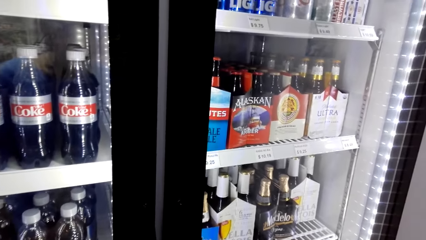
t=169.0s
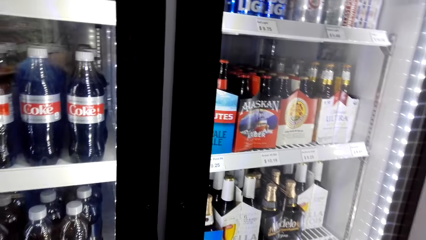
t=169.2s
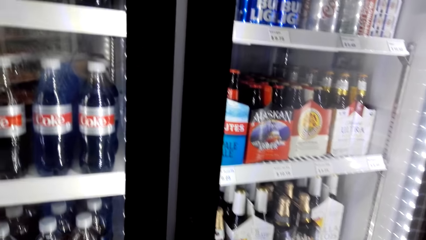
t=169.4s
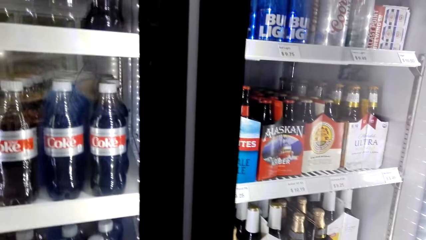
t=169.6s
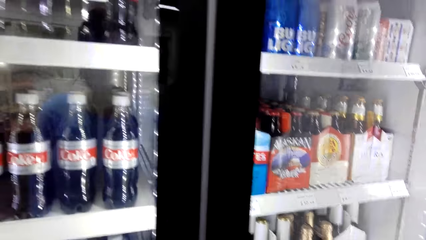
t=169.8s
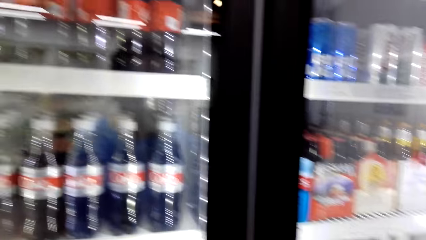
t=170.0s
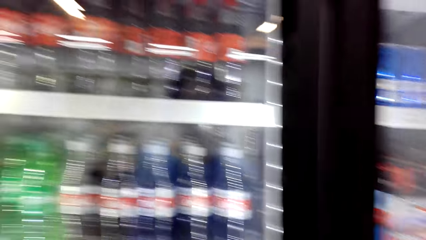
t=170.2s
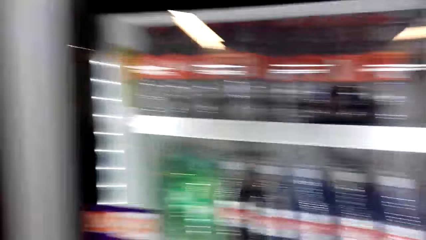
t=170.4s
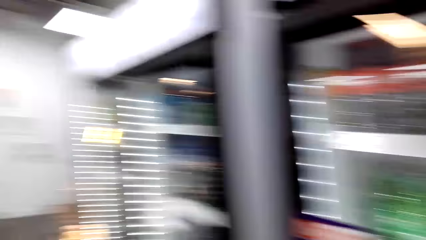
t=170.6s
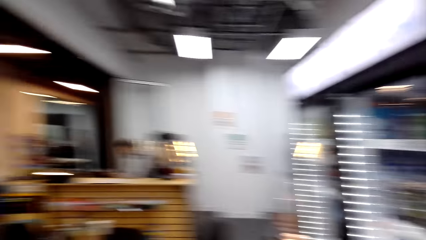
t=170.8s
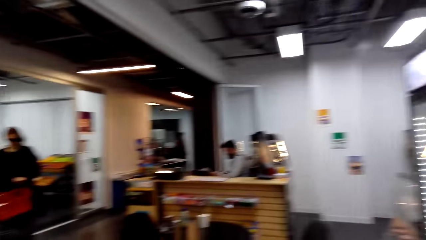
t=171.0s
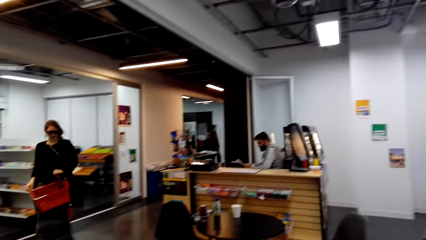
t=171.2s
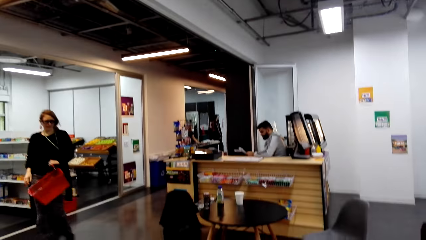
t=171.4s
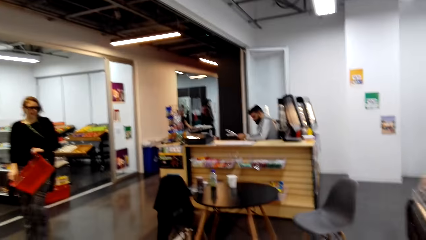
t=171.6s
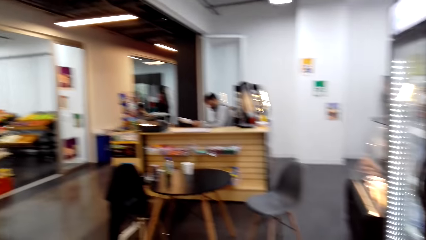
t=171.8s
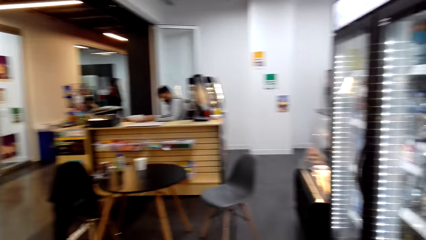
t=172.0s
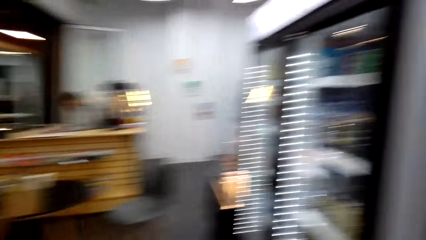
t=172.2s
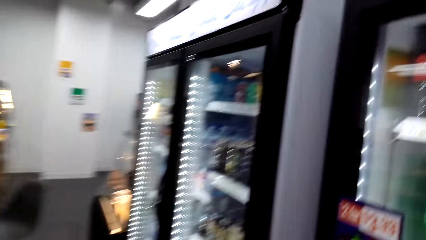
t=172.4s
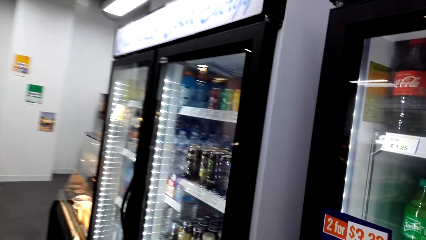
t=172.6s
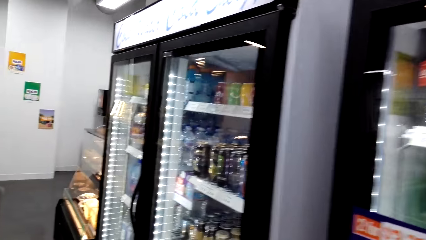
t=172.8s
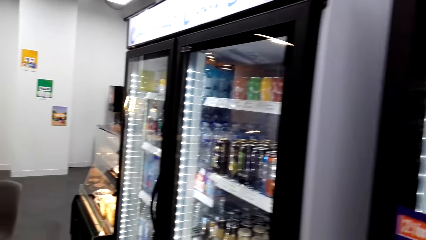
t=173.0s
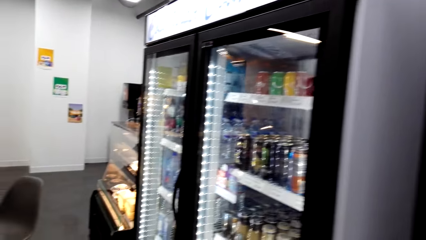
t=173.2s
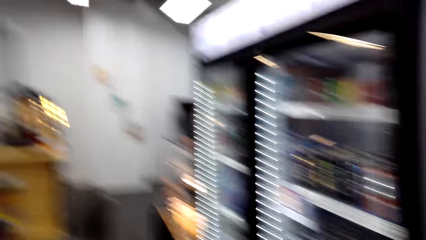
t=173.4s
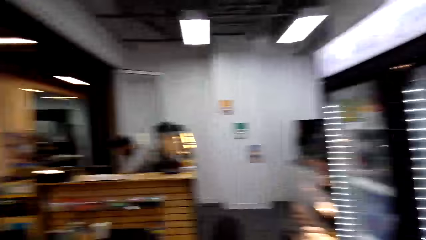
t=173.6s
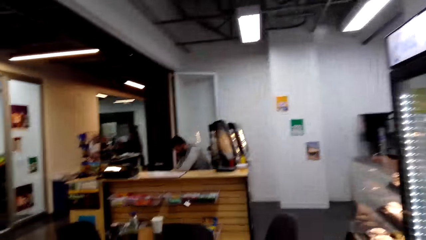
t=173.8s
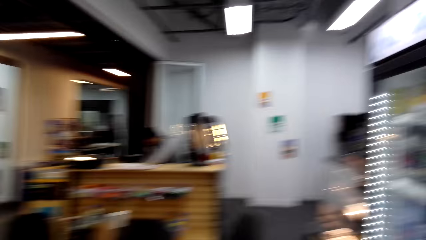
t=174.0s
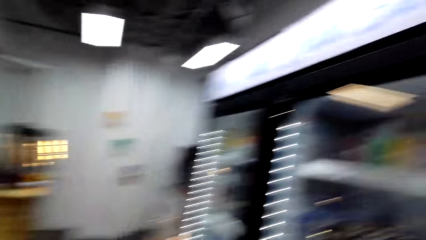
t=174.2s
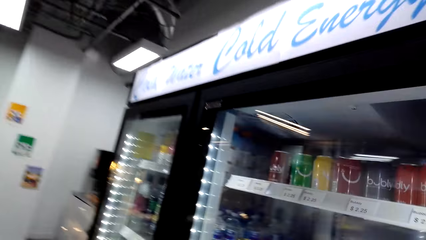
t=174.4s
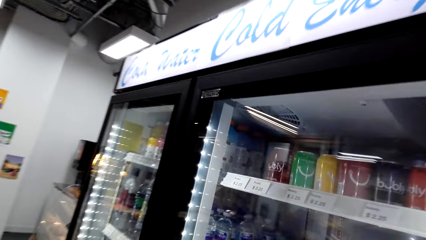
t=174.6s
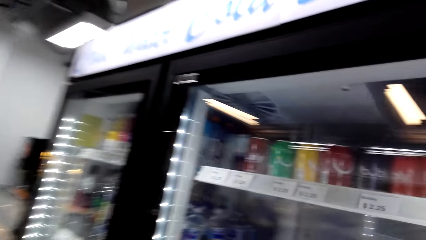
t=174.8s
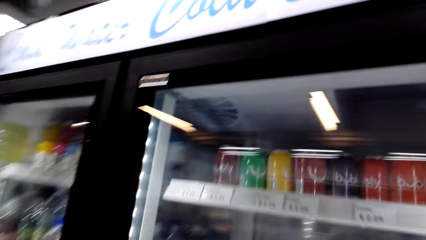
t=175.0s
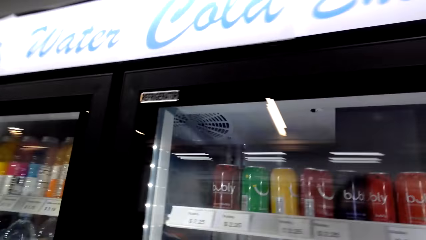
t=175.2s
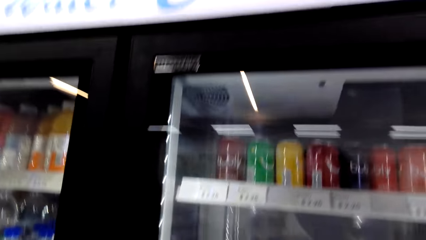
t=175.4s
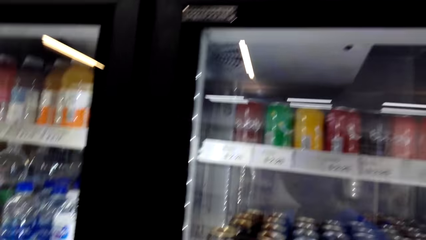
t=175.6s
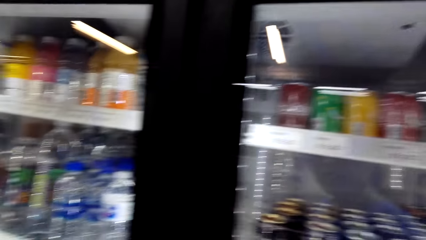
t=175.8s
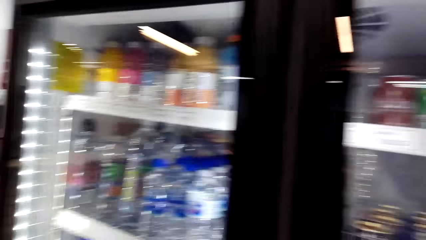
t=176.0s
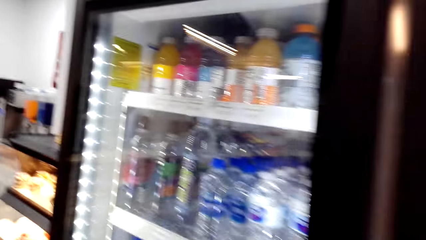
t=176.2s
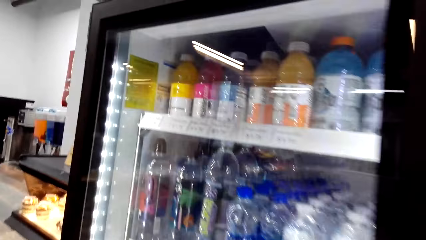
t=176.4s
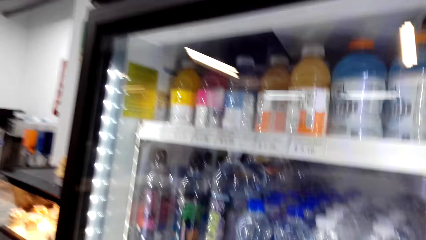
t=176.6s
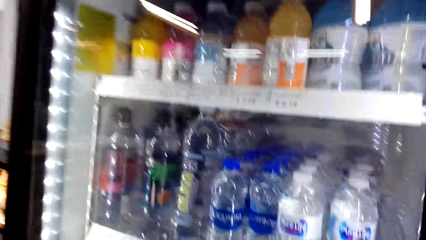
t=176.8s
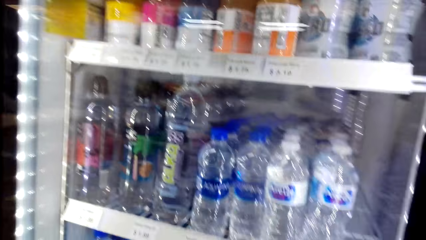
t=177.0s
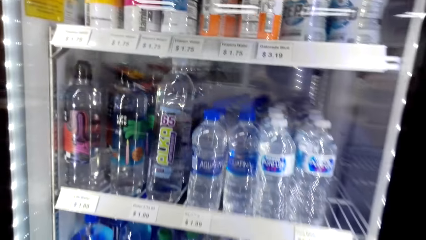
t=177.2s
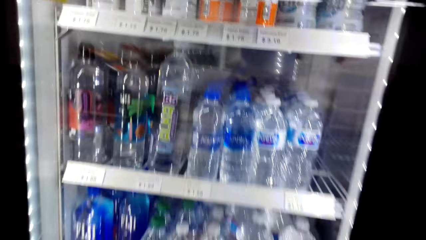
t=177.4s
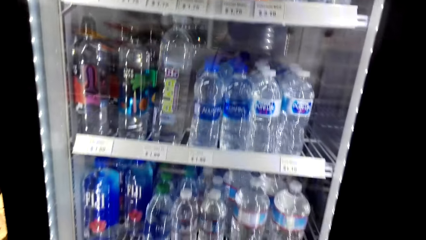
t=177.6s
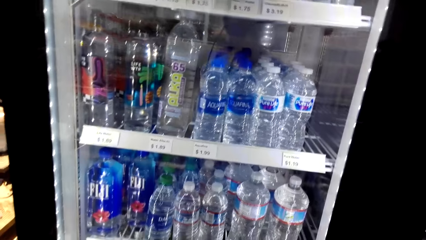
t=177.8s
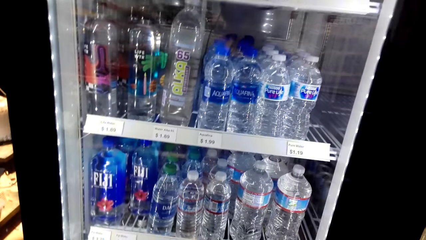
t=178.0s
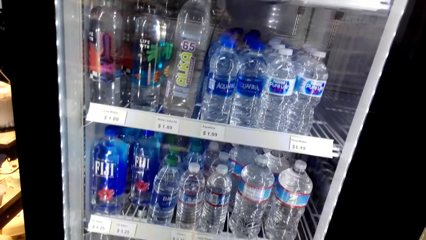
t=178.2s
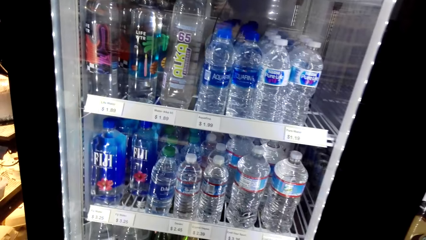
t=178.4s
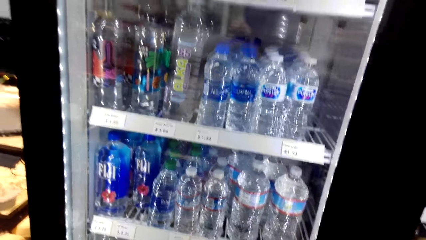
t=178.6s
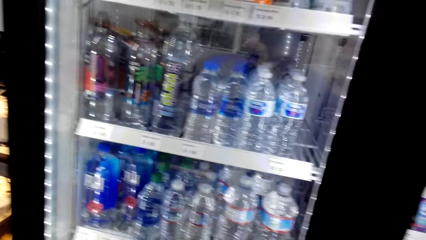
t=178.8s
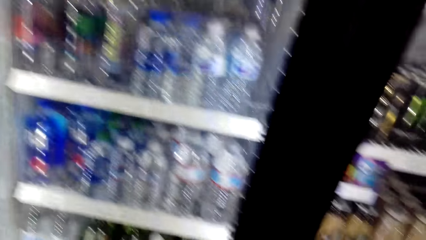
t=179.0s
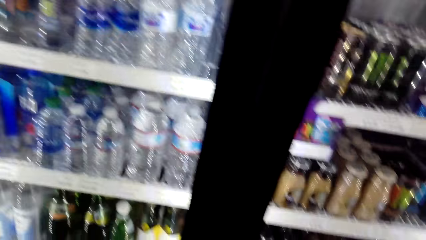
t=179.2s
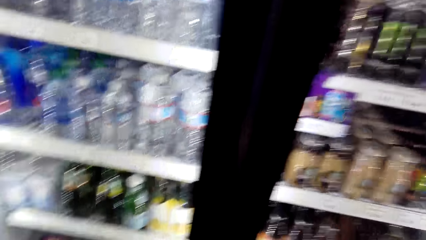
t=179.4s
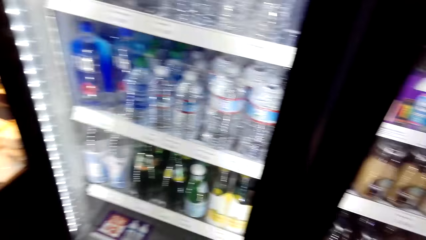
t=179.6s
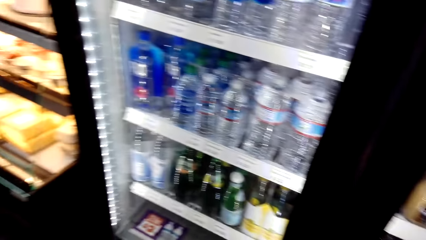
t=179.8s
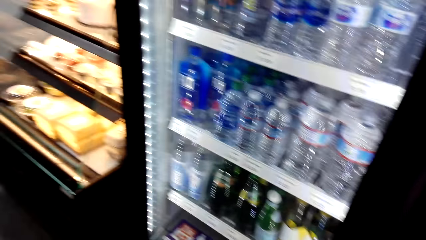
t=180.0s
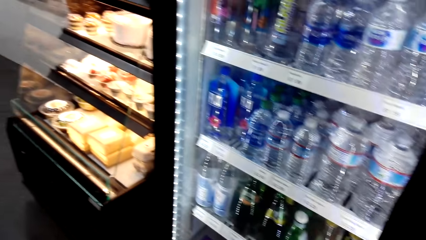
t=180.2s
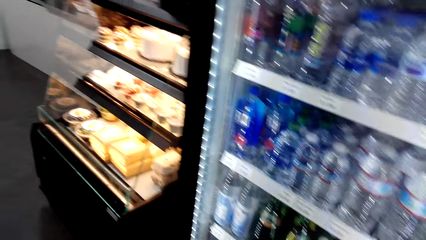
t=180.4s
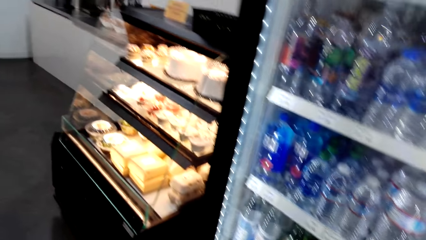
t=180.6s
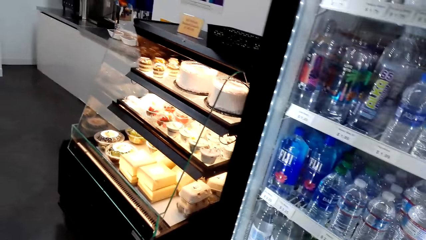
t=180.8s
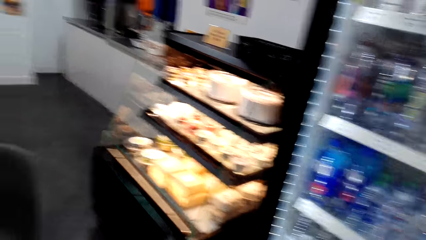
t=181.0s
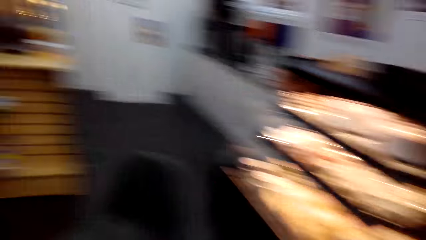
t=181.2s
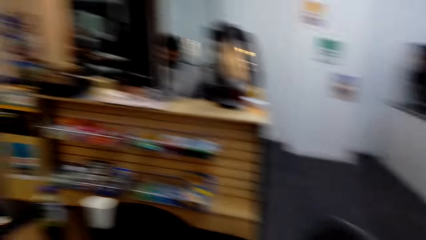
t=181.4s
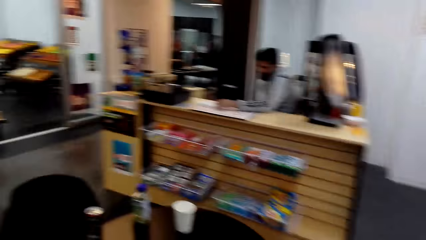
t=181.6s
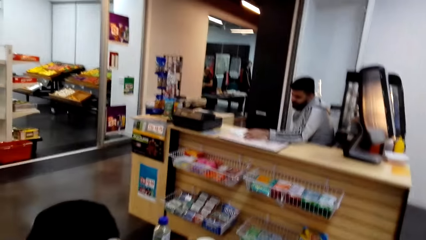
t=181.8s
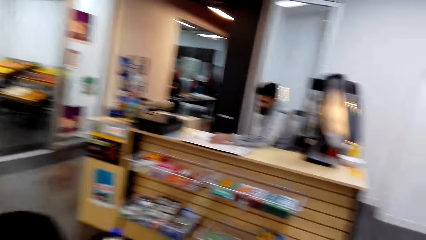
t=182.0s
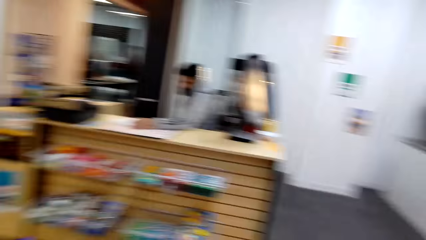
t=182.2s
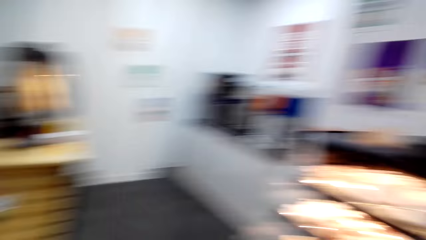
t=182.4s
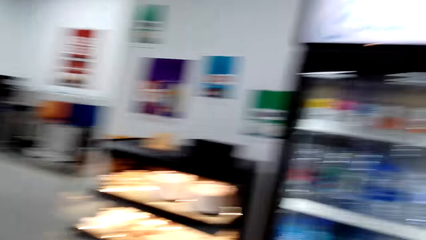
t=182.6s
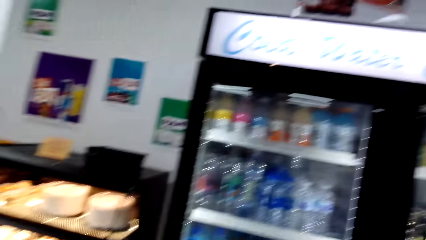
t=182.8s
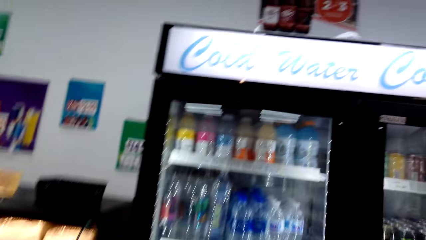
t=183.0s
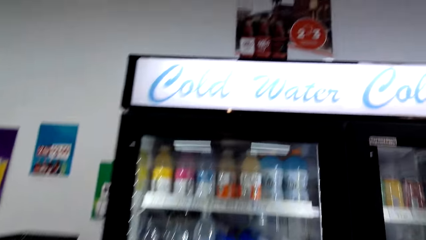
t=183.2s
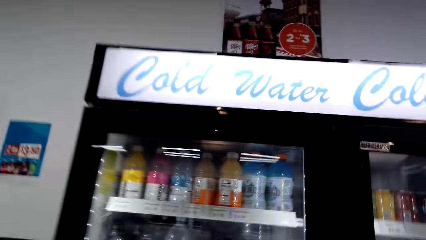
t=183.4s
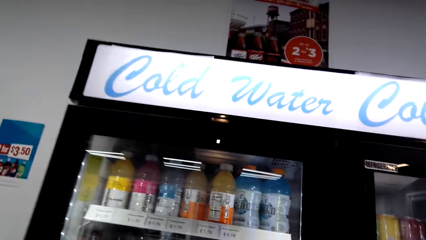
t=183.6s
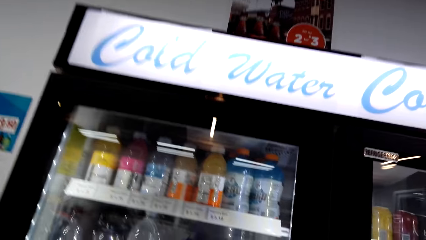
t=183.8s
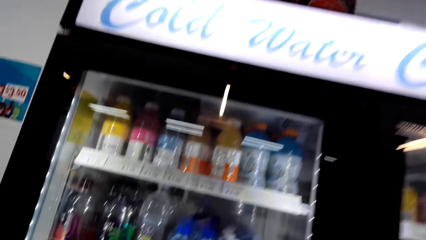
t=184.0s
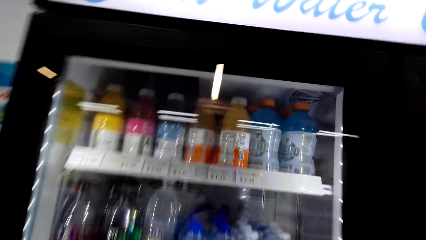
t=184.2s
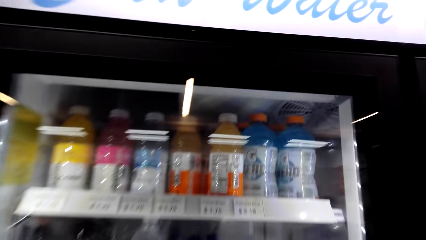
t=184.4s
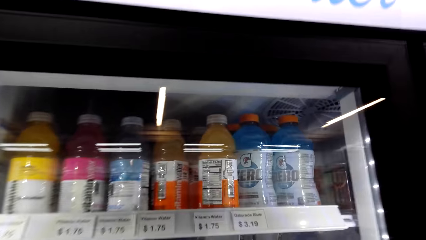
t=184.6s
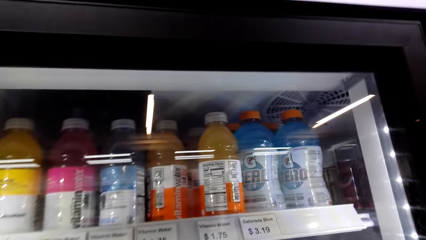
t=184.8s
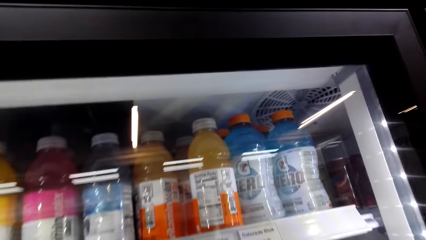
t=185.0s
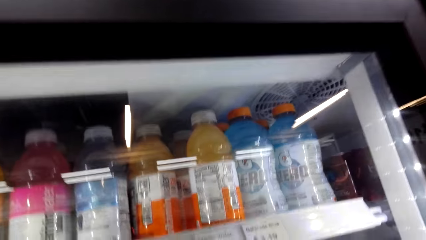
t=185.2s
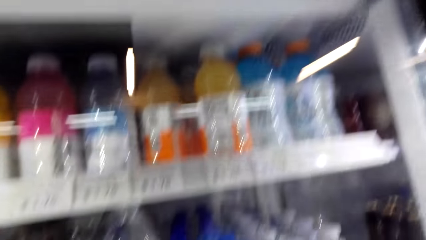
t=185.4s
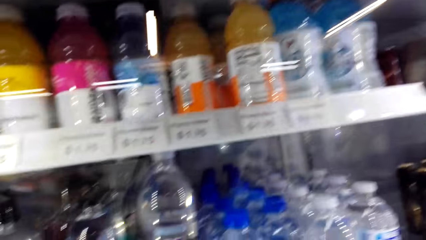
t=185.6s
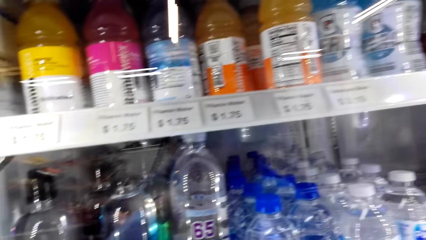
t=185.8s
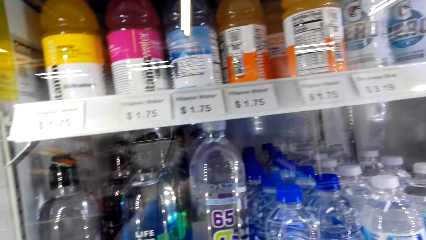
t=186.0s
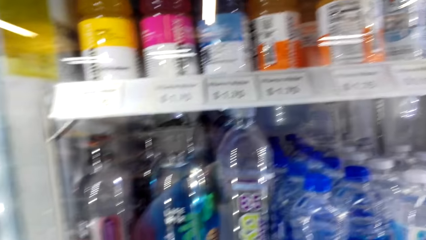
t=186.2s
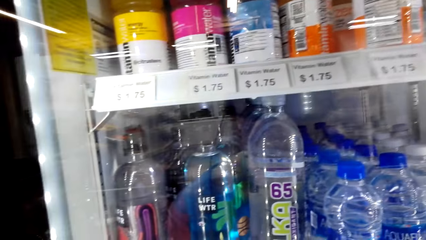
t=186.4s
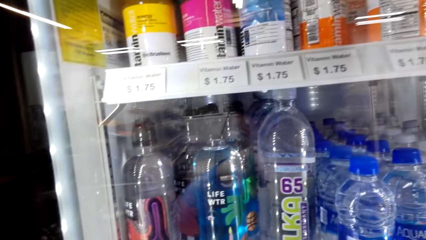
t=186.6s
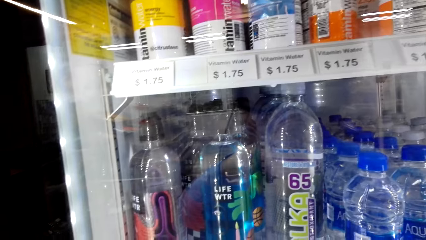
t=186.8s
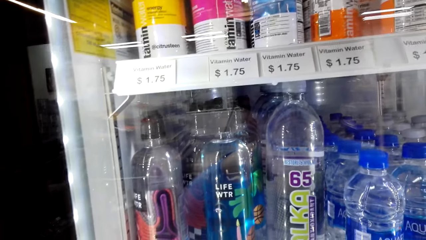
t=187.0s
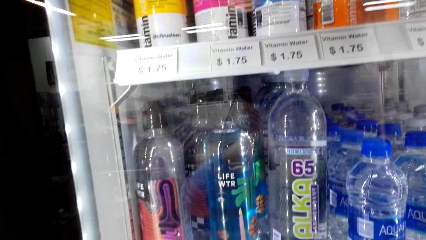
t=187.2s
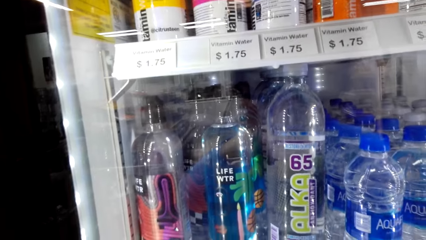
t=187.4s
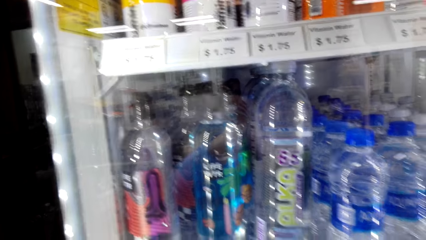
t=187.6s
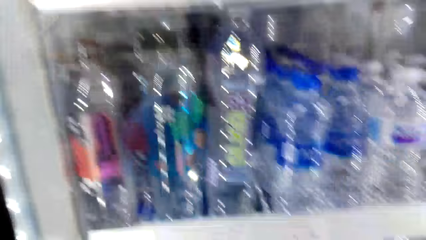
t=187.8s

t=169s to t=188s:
The camera wearer walks around a supermarket. A lady walks in the store. A man sits in the store. The camera wearer walks in the stores. They look around a fridge. They walk around the supermarket. They look around the fridge. They look around the supermarket. They look around the fridge.
